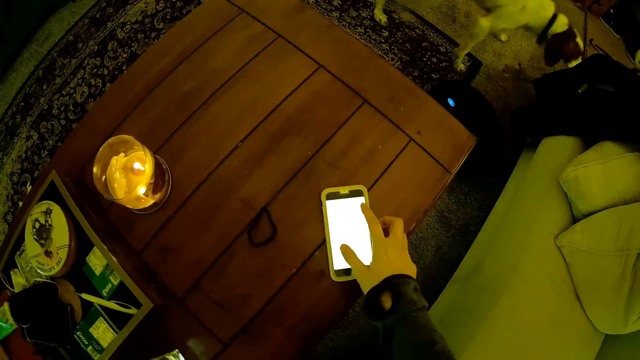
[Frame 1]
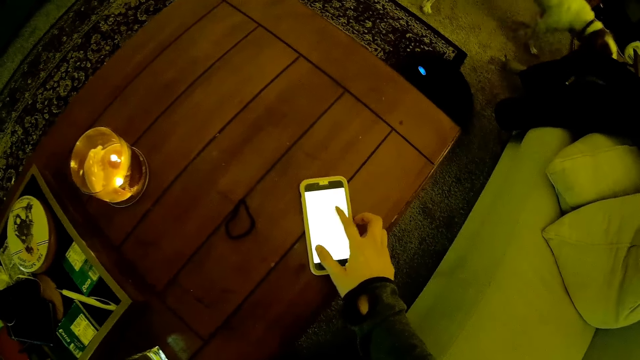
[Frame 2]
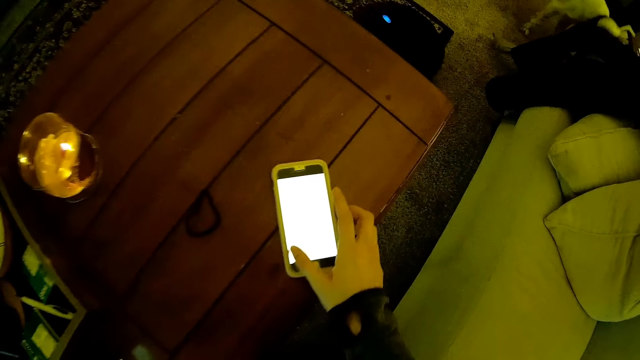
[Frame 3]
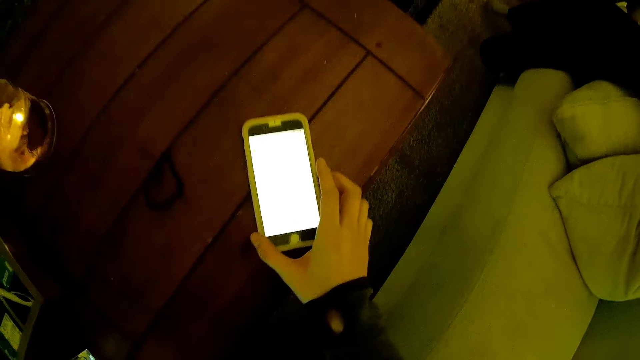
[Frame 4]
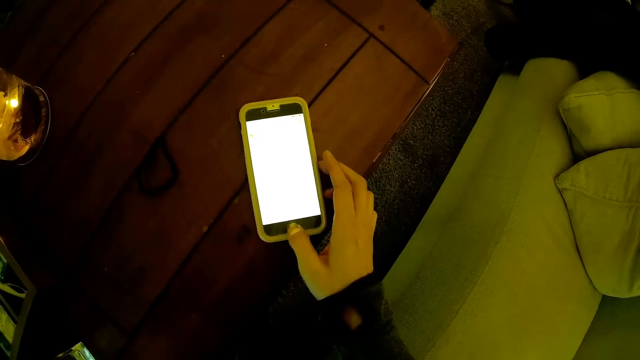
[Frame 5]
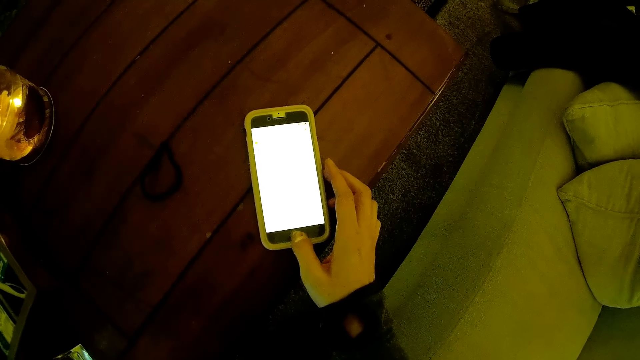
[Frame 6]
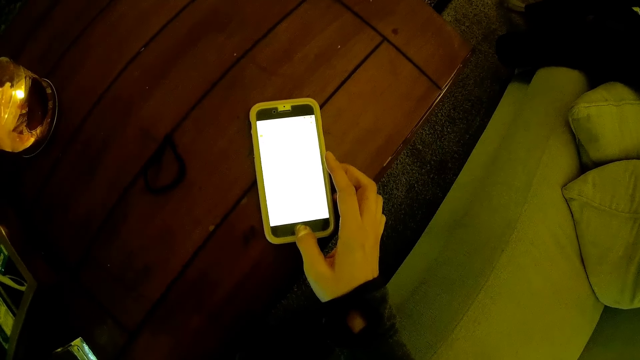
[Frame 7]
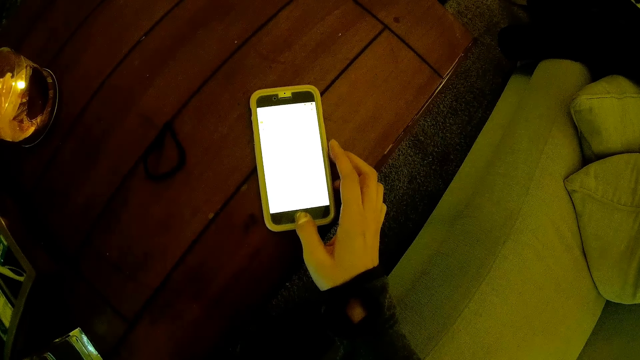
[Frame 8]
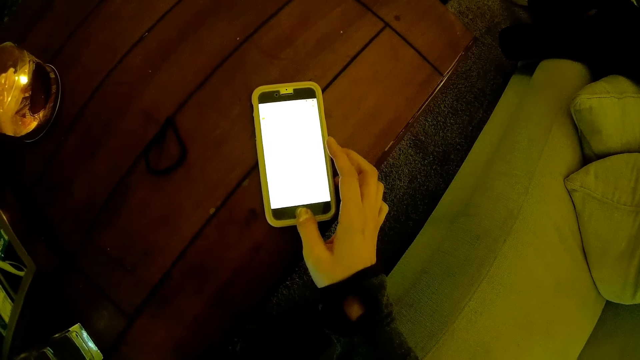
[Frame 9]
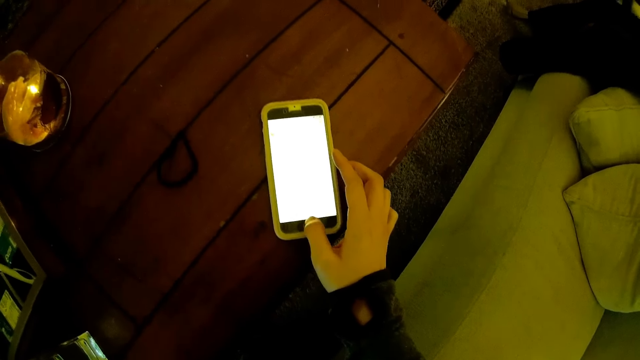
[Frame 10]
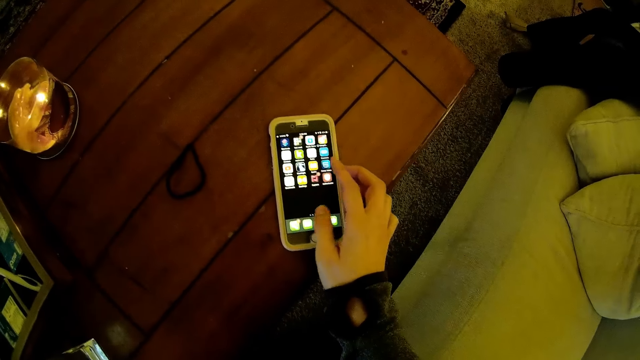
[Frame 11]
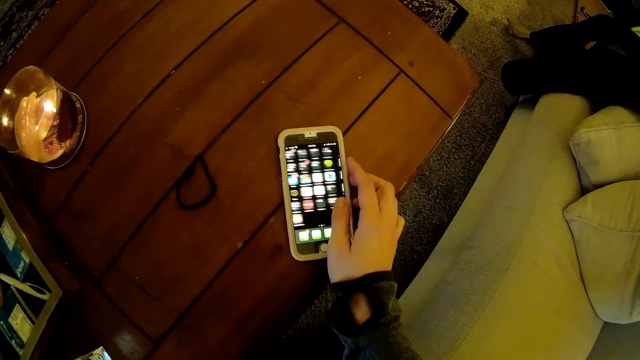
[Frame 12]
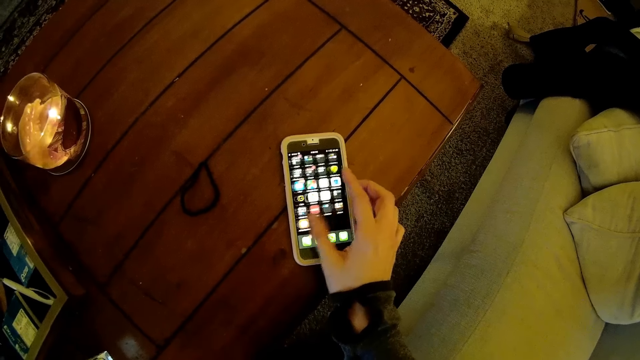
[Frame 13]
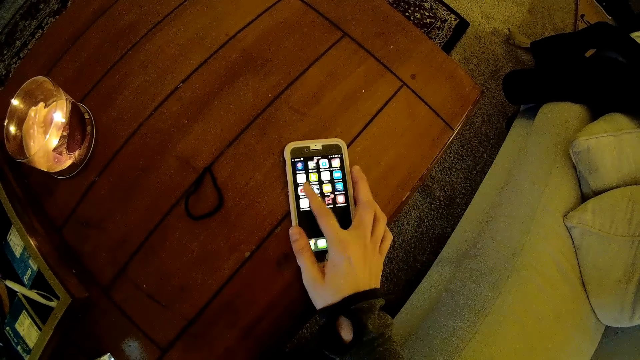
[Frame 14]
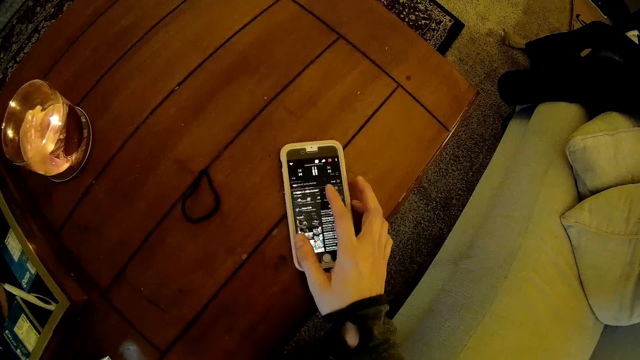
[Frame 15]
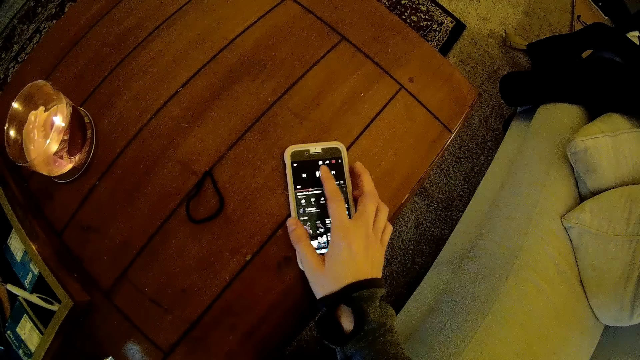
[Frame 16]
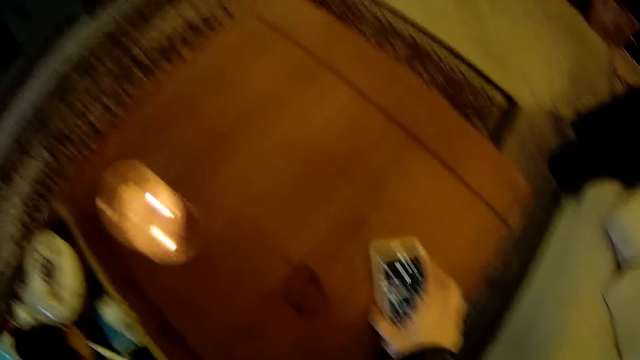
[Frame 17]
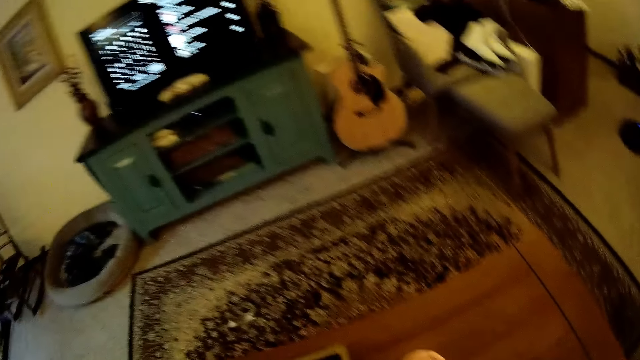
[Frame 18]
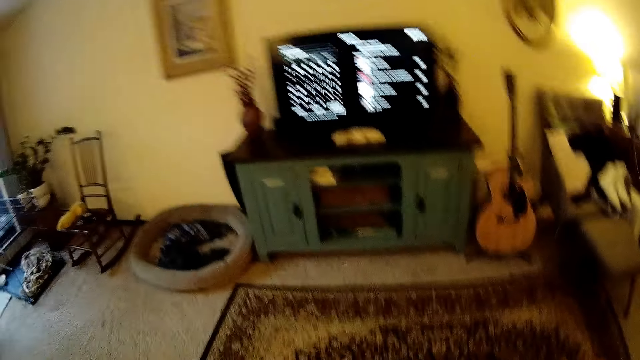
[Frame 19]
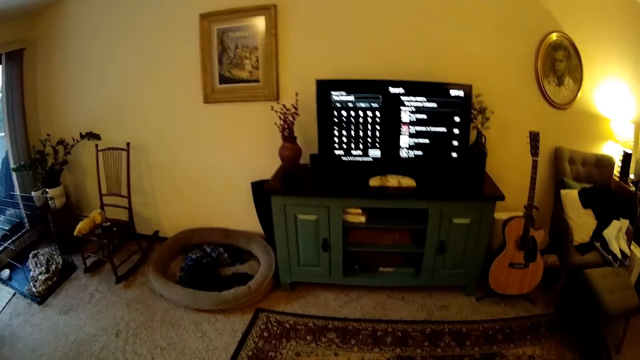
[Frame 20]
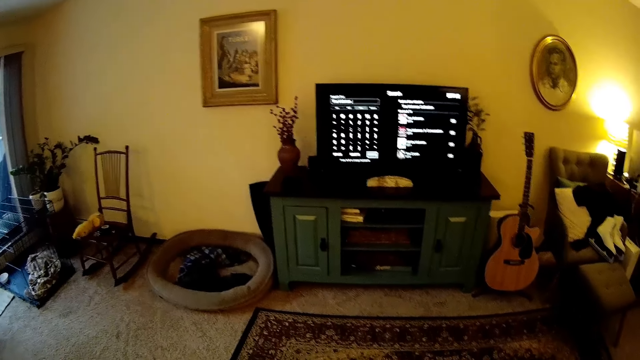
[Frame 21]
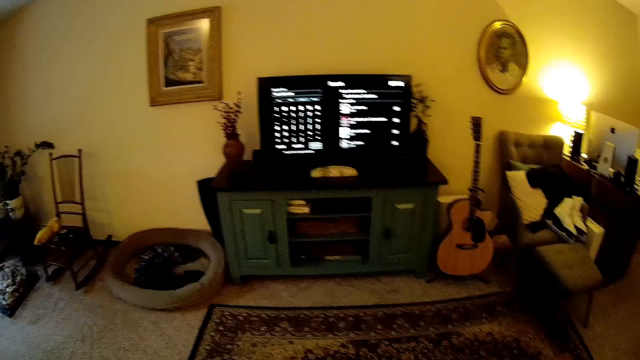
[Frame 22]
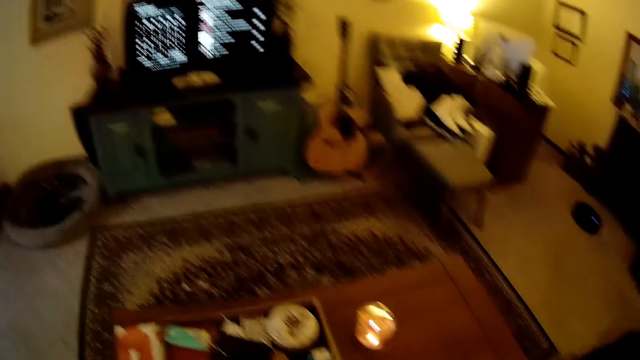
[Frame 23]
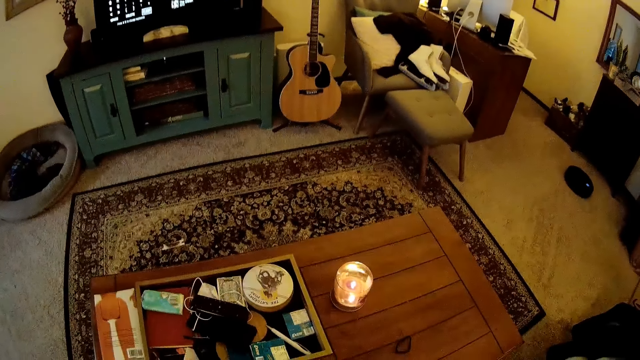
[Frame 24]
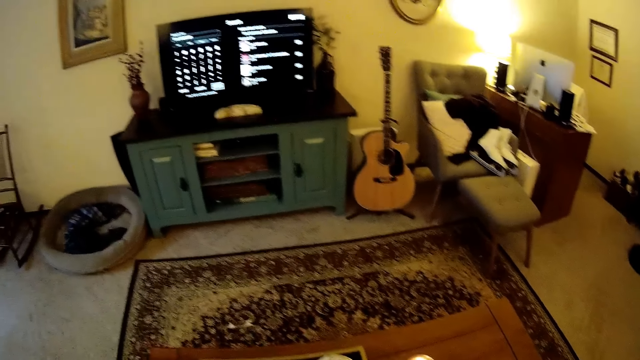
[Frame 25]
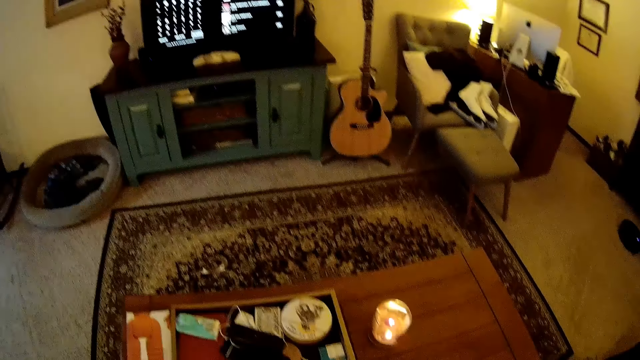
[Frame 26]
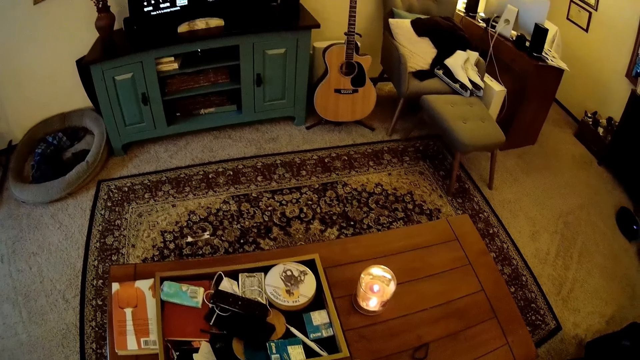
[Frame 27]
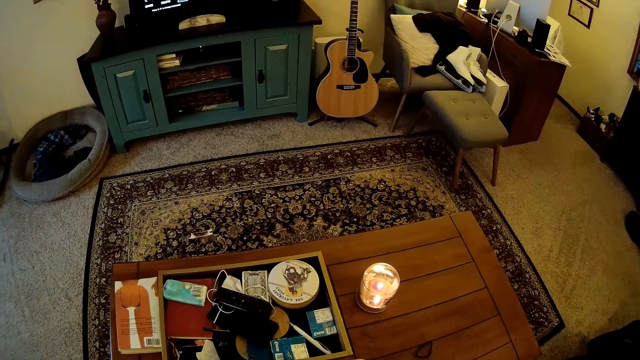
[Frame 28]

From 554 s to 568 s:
The camera wearer looks around.

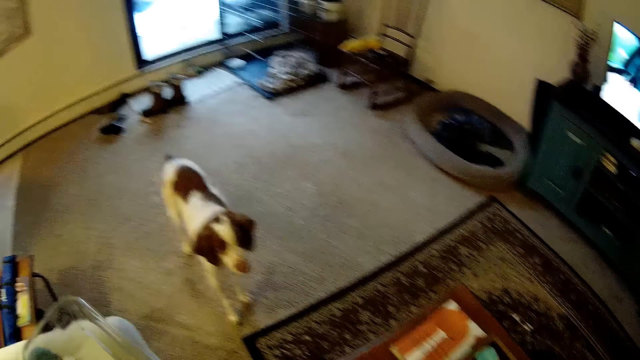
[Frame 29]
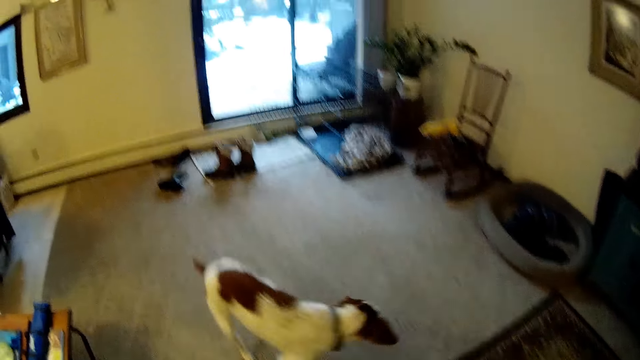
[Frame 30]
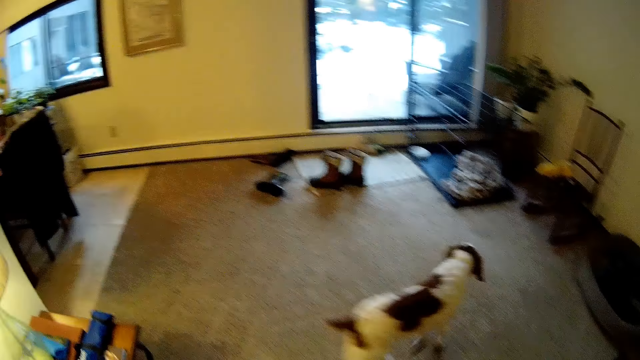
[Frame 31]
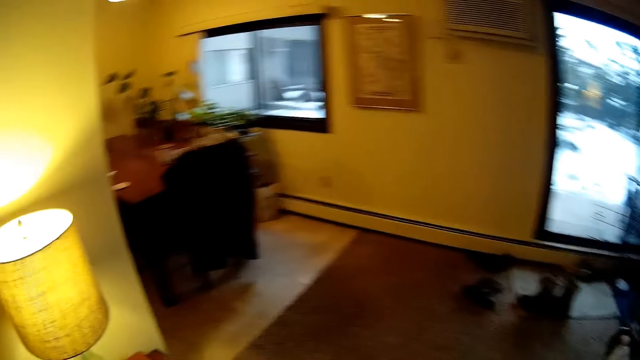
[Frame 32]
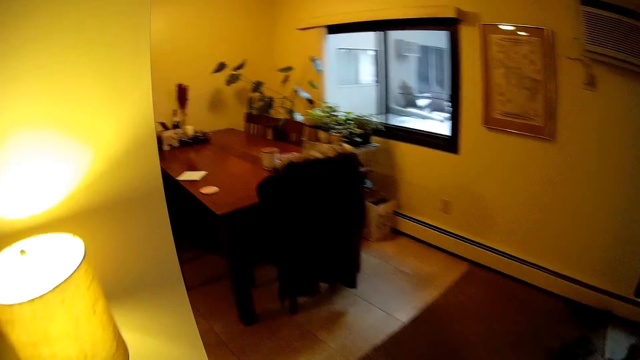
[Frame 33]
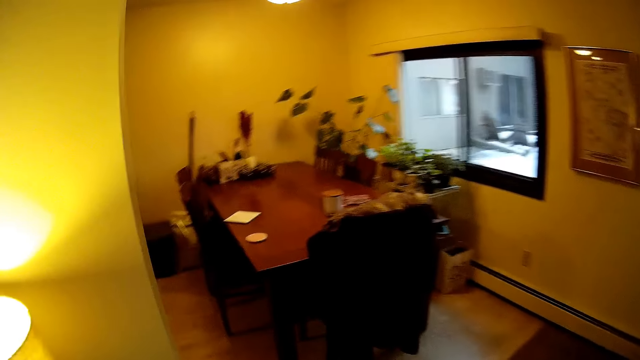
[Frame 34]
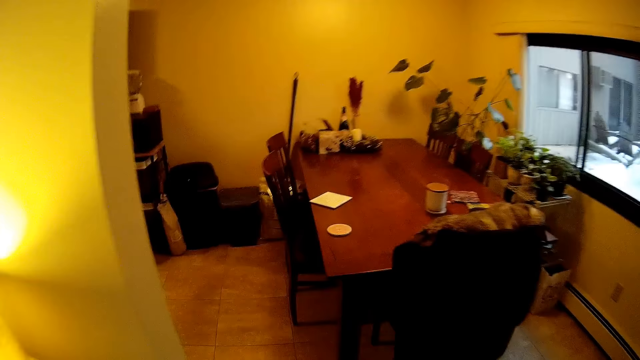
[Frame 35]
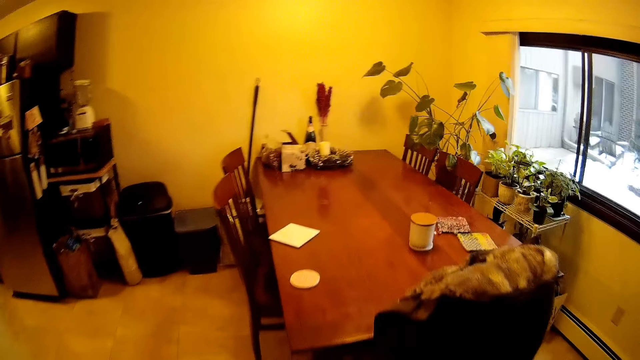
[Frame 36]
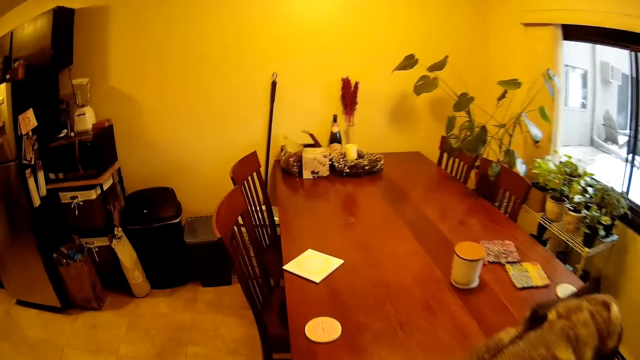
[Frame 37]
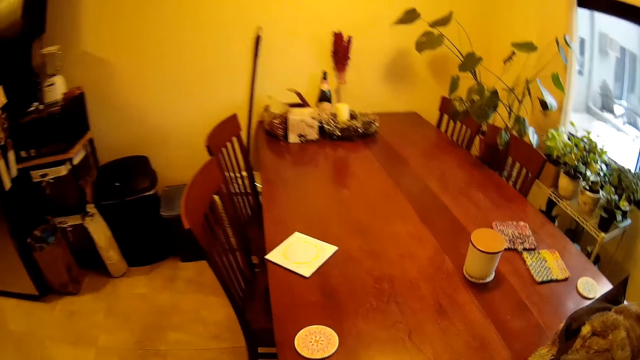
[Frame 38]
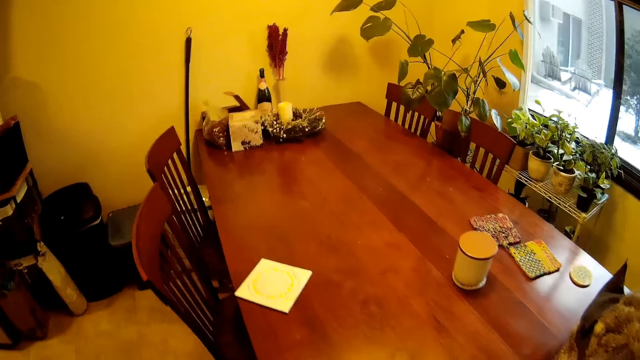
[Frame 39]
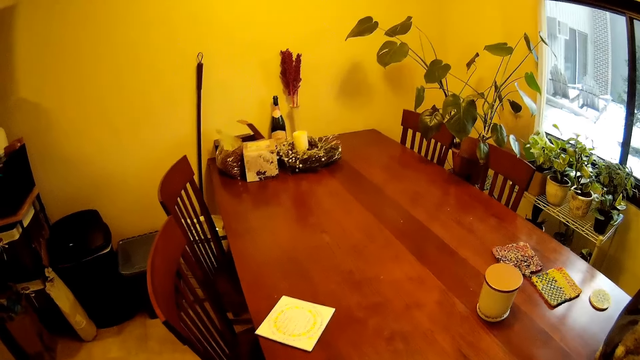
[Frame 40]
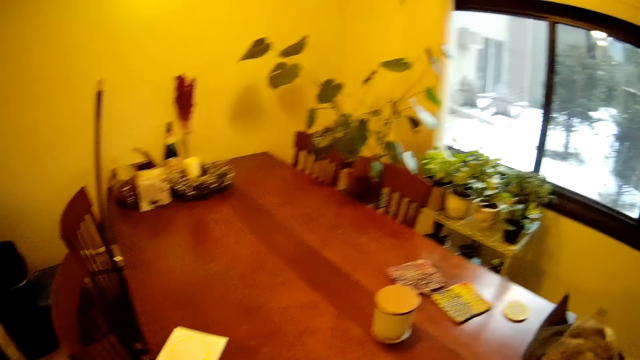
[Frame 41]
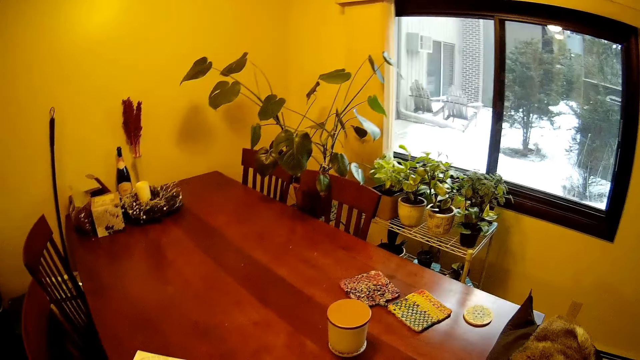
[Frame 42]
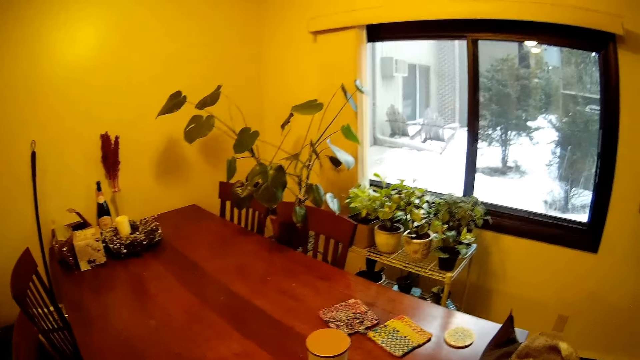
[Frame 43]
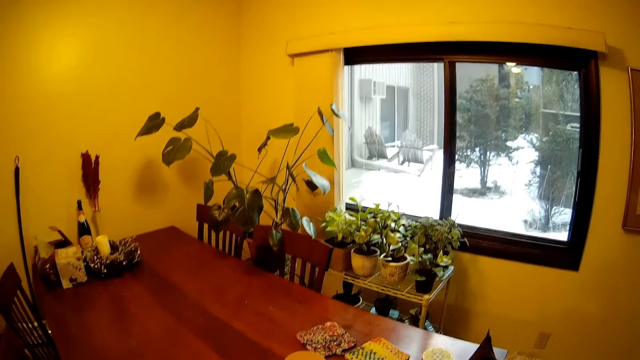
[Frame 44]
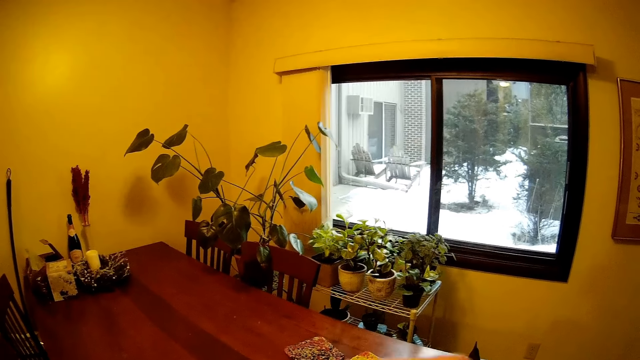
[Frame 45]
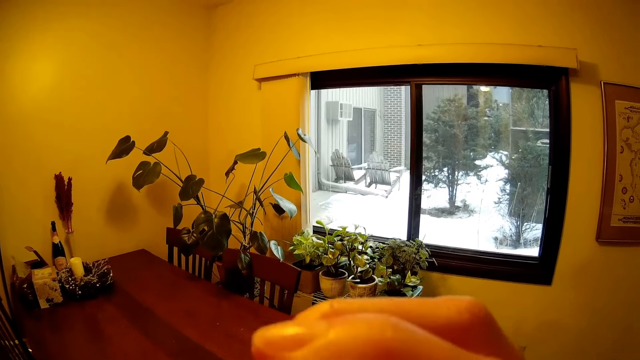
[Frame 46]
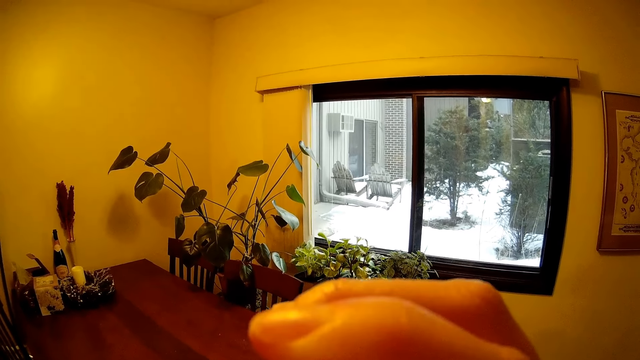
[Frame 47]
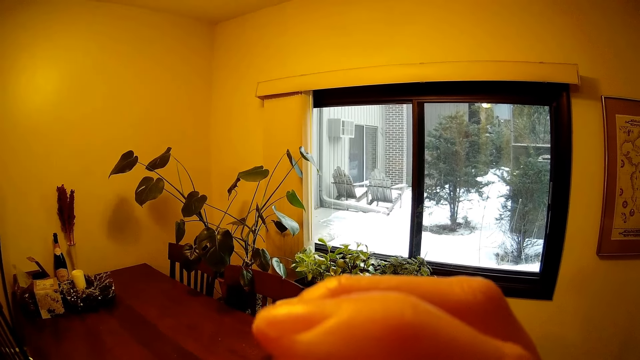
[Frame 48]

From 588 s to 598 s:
The camera wearer walks around the room. She walks to a kitchen. She drinks water from a cup with her right hand.
